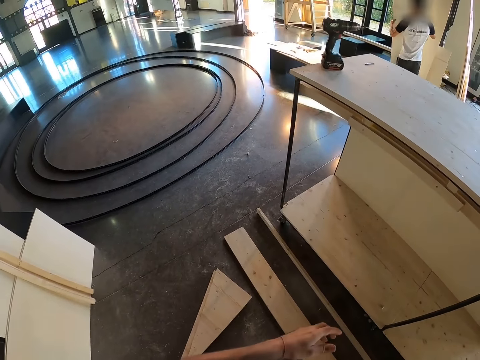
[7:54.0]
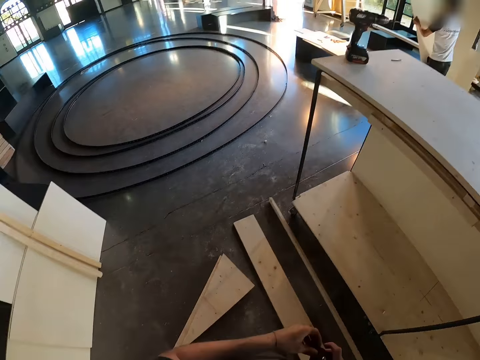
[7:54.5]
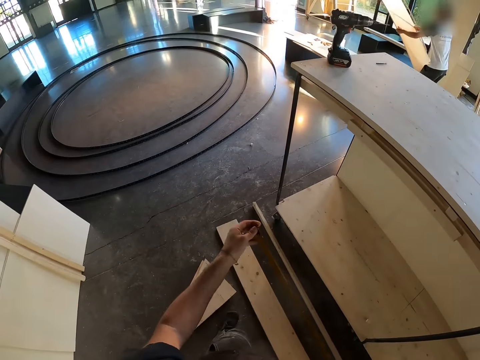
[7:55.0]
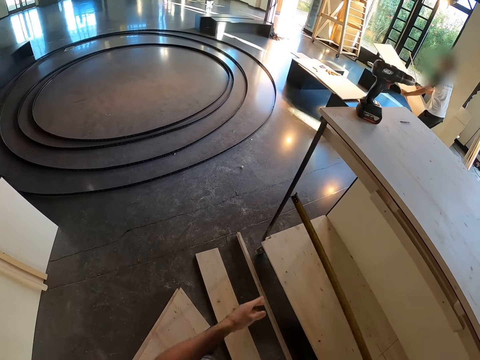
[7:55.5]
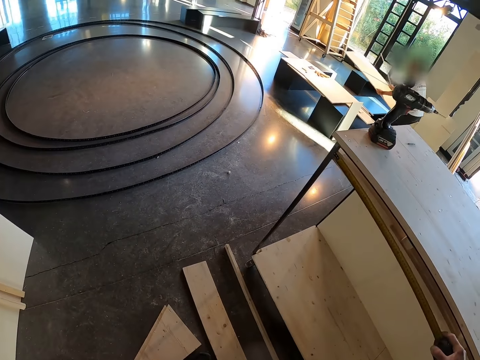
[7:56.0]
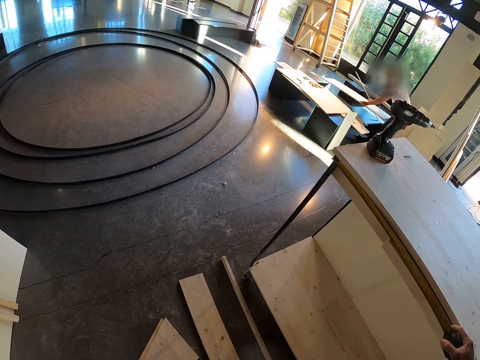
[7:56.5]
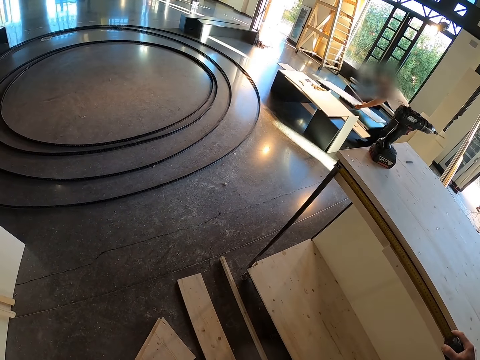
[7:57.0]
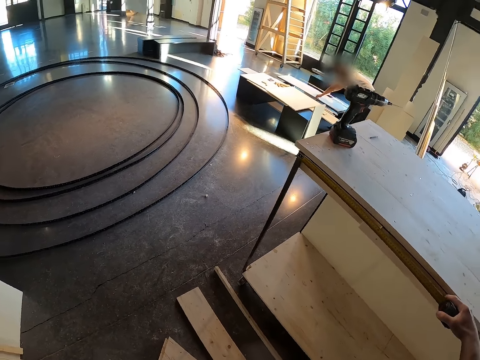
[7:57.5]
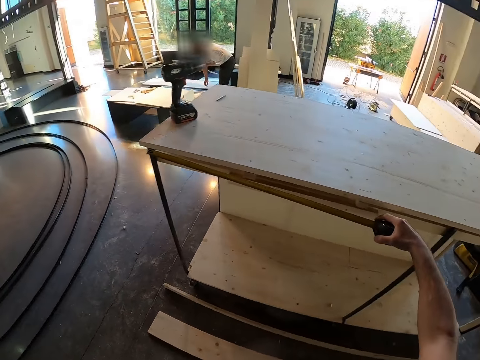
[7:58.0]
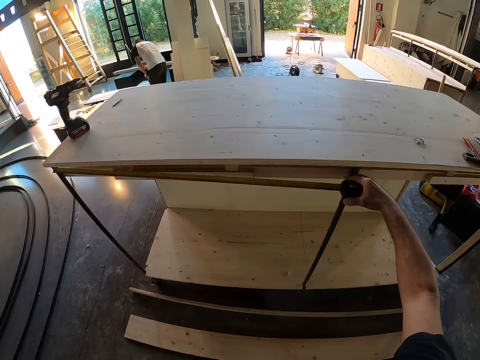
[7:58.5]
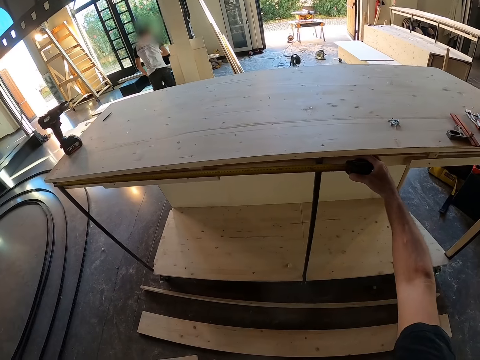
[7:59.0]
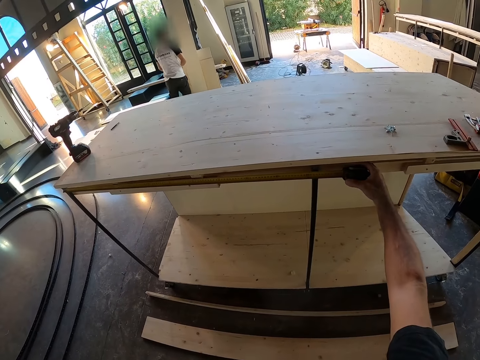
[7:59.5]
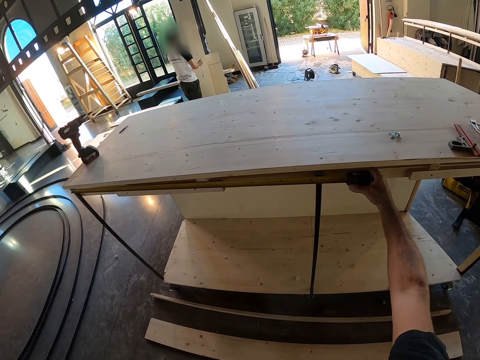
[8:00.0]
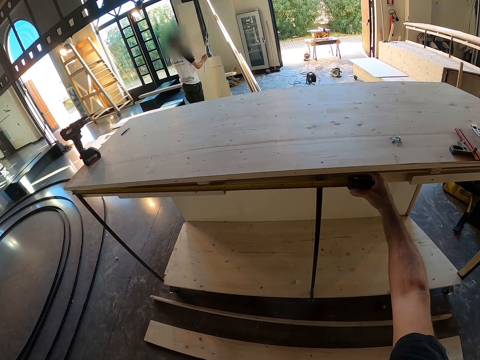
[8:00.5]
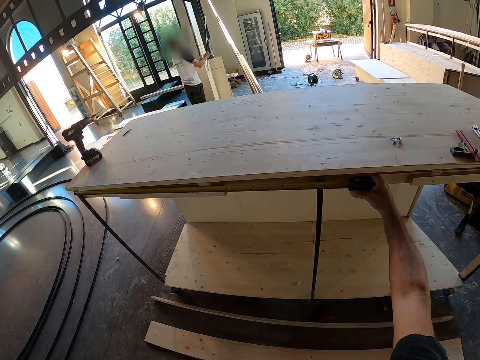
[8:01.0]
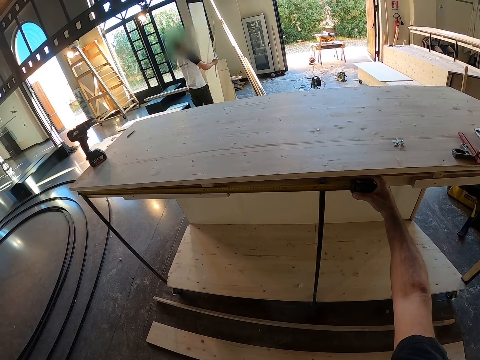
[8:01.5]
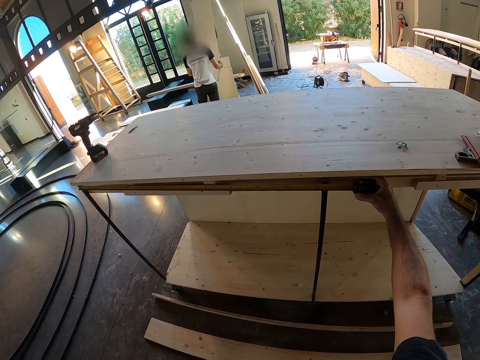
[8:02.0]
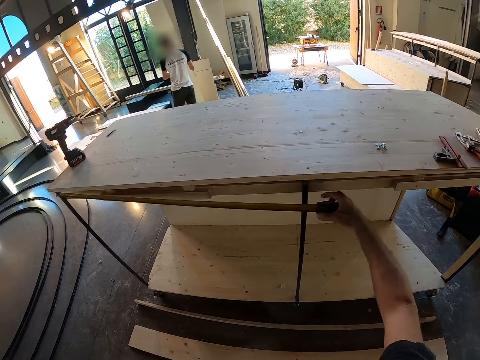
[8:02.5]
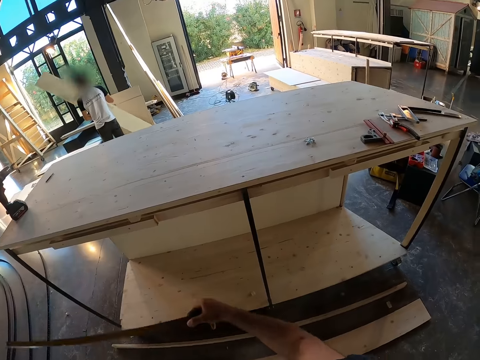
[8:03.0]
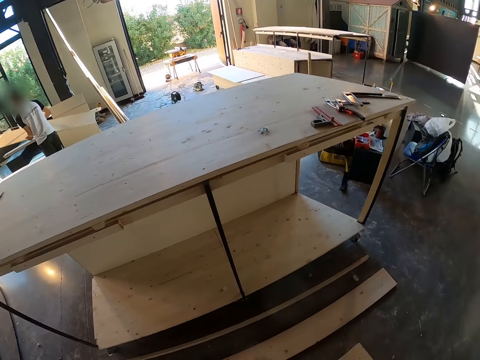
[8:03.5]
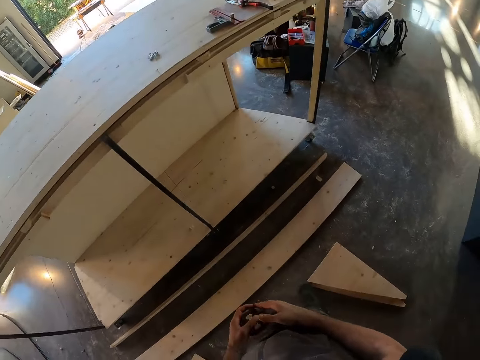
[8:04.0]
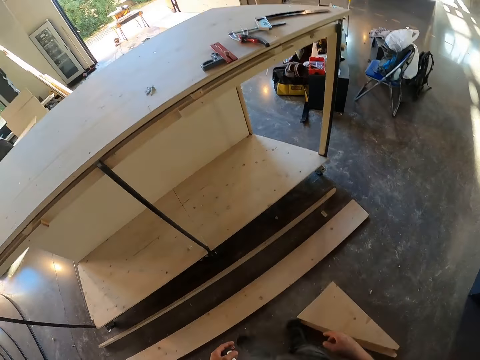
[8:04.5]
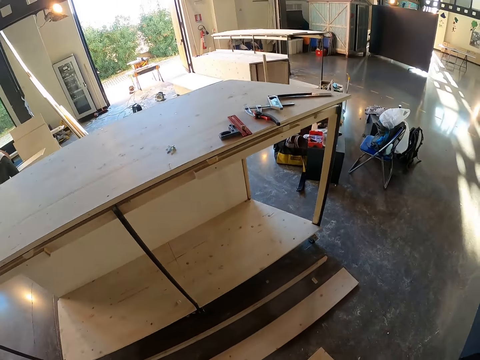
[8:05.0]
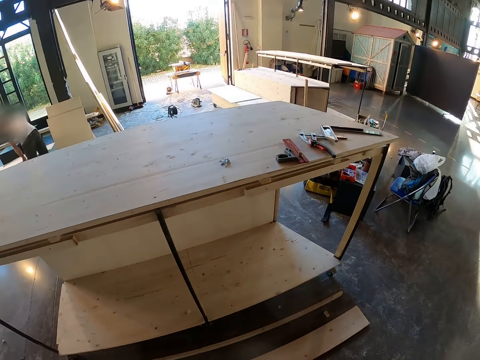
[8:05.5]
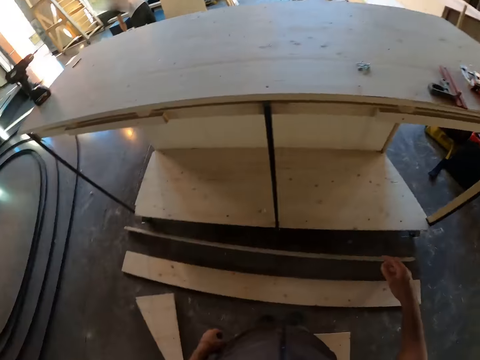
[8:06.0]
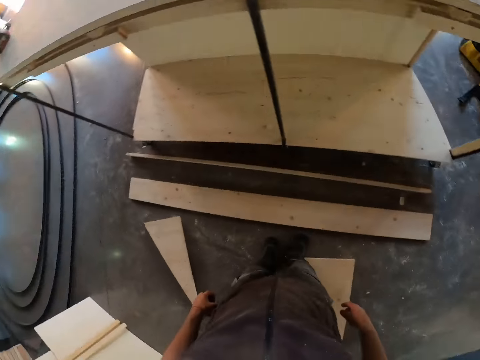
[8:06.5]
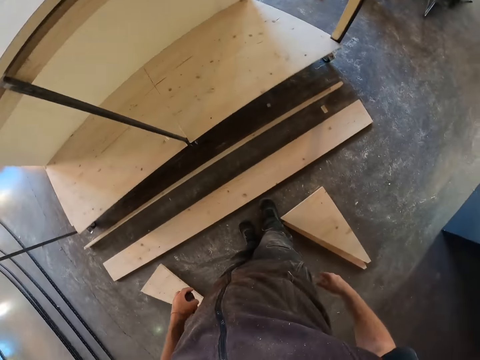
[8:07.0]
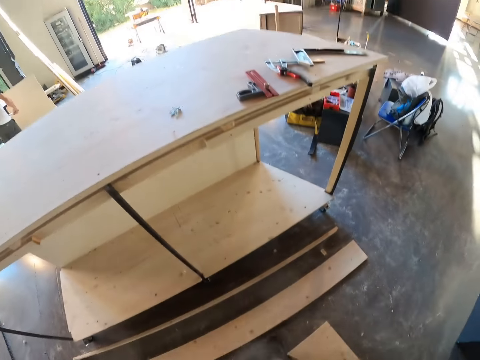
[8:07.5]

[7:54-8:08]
The man picks a plank of wood from the floor with both hands. The camera wearer pulls the tape in the measuring tape with his left hand. The man places the plank of wood on the bench with both hands. The camera wearer measures the metal rod with the measuring tape in his right hand. He places the hook of the tape on the metal rod of the wooden staircase with his right hand. The man picks a plank of wood from the floor with both hands. The camera wearer takes off the measuring tape on the metal rod with his right hand. He stares around. He holds the measuring tape with both hands. The man places the plank of wood on the bench with both hands.

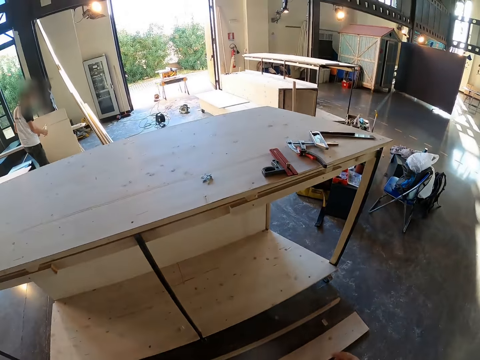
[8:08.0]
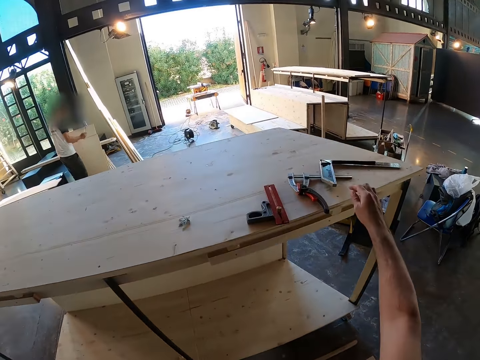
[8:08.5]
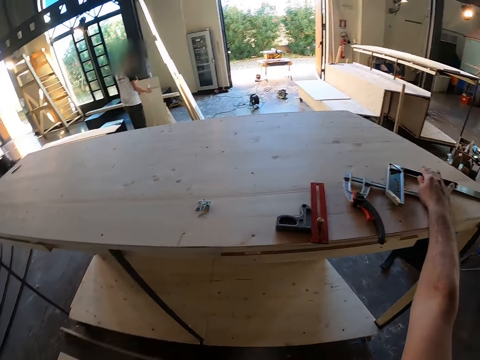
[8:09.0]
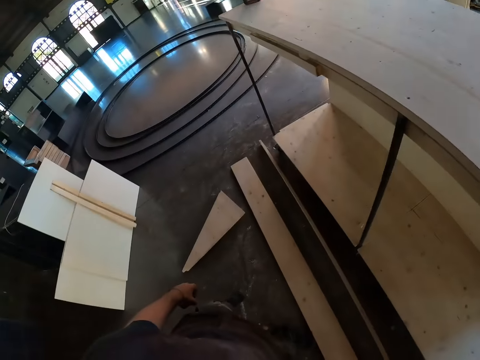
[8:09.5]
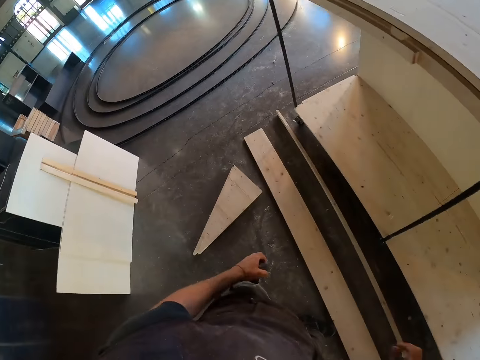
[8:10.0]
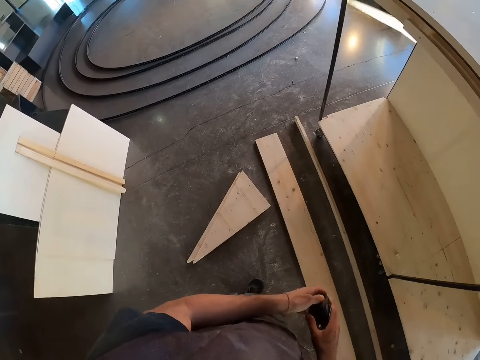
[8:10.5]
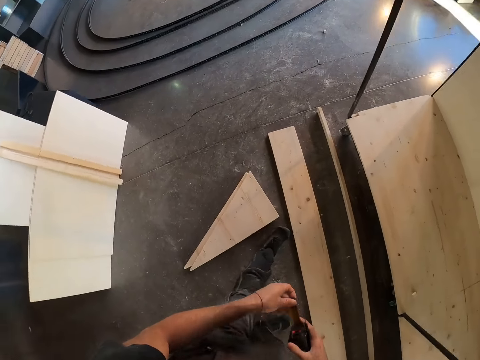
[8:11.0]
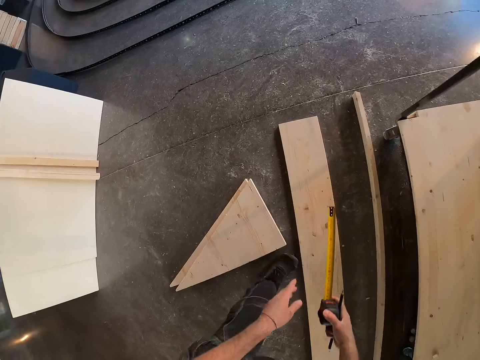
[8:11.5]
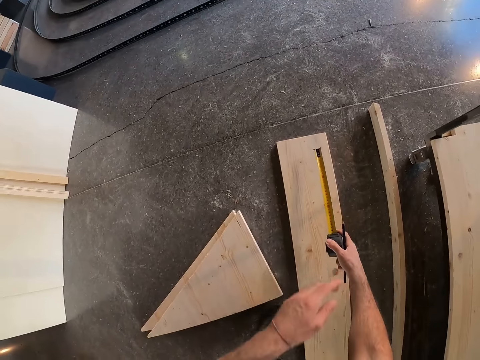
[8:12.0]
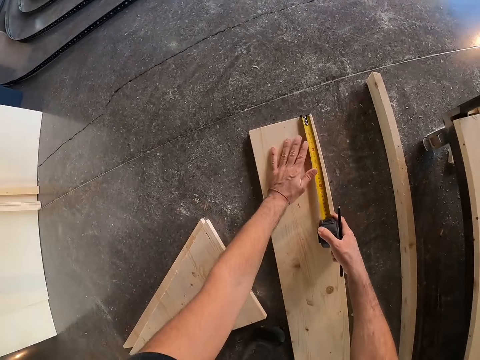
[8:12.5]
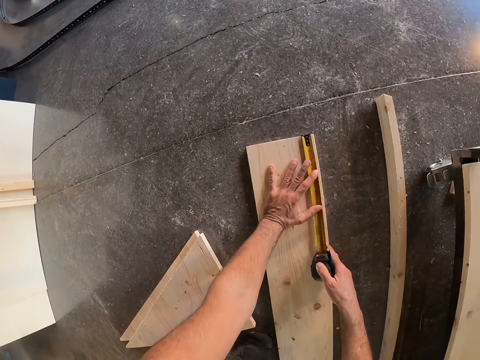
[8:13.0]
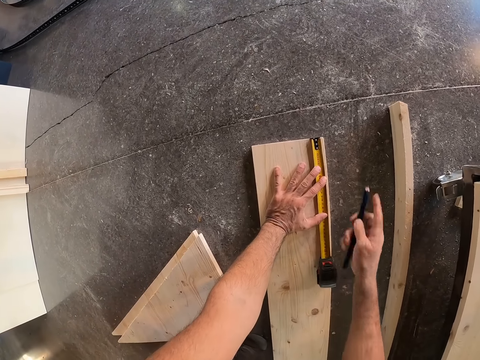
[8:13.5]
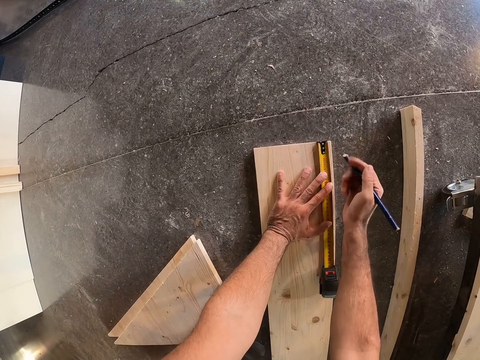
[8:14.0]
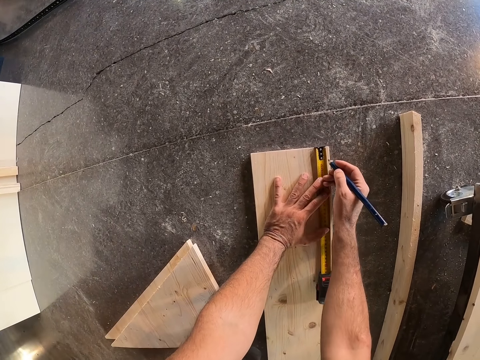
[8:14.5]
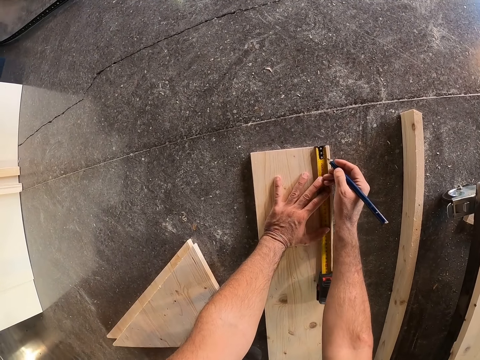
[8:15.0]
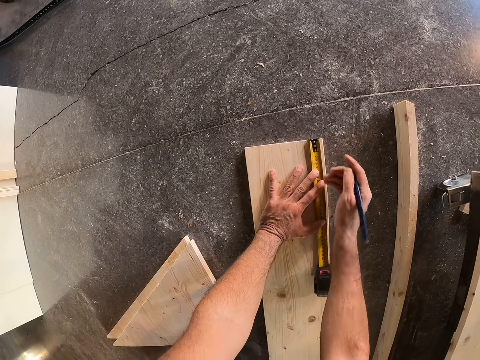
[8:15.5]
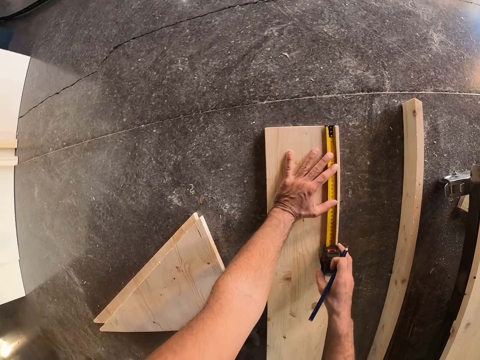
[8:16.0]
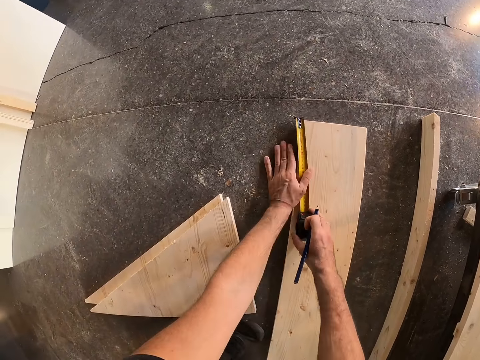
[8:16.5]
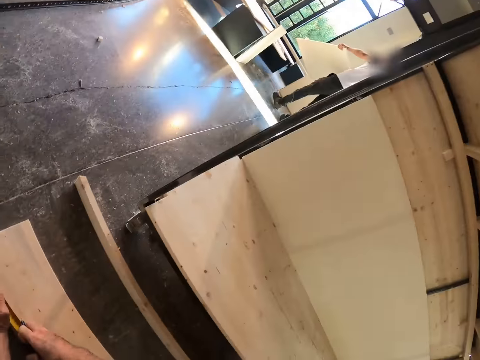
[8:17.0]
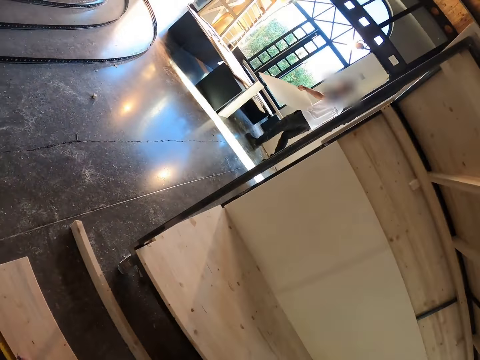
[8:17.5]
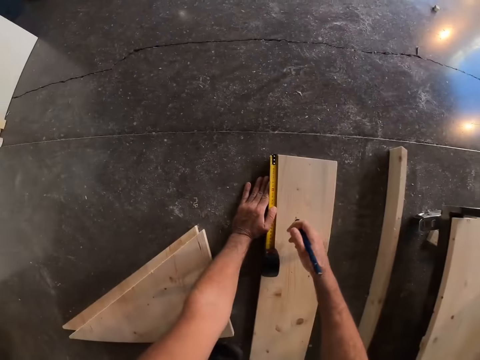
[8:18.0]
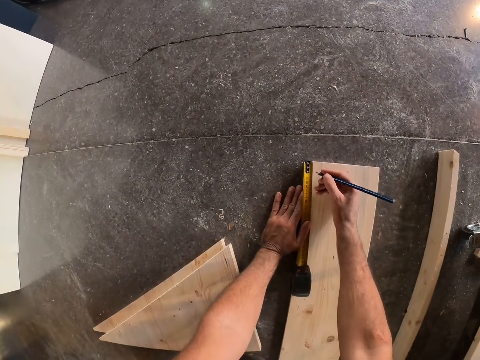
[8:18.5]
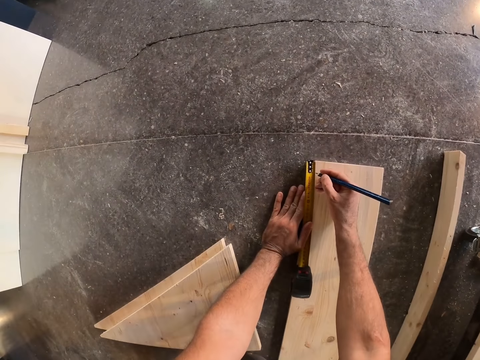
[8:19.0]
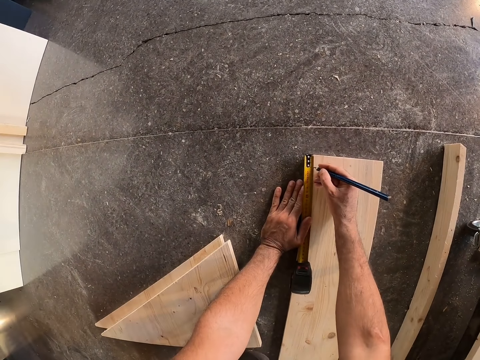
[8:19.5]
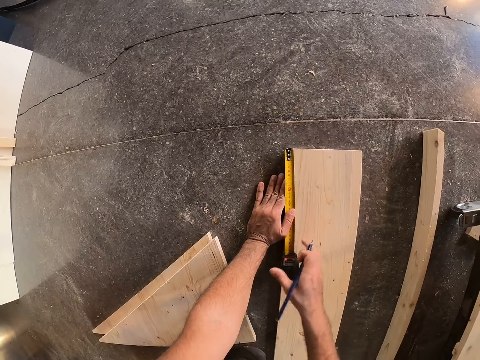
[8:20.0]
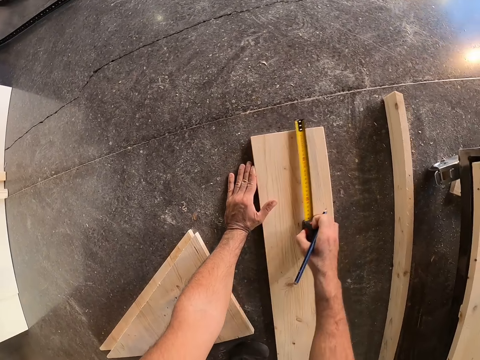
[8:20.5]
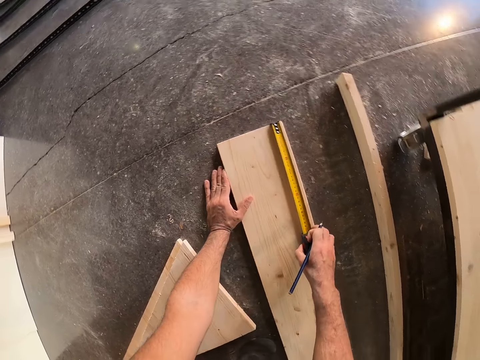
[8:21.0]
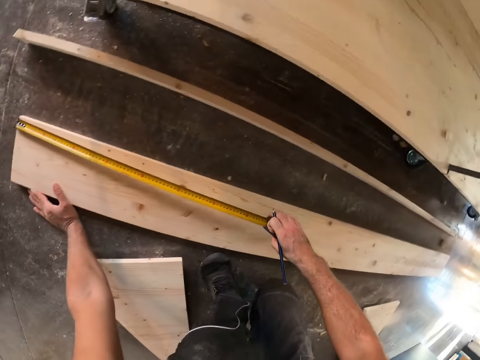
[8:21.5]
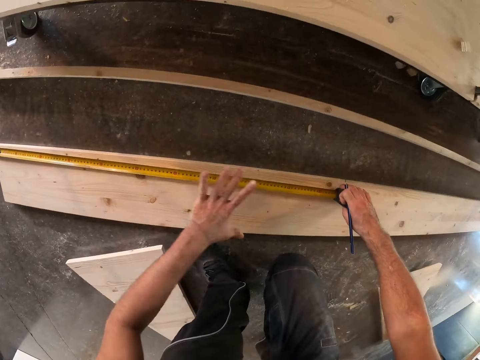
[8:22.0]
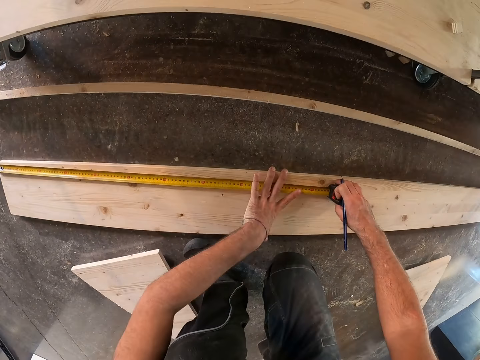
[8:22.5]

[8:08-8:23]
The camera wearer touches the L square ruler. He passes the measuring tape from his right hand to his left hand. He pulls the tape in the measuring tape with his left hand. He measures the wood on the floor with the measuring tape in both hands. He marks the wood on the floor with the pencil in his right hand. He moves the measuring tape on the wood on the floor with both hands. He looks around. A man carries a plank of wood with both hands. The camera wearer marks the wood on the floor with the pencil in his right hand. He measures the wood with the tape measure. He moves the measuring tape on the wood on the floor with his right hand. He elongates the tape on the wood with the measuring tape in his right hand. He holds the tape in the measuring tape on the wood with his left hand.
